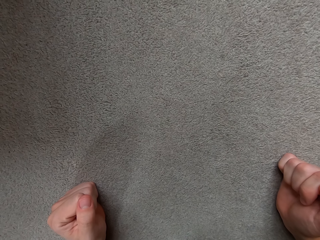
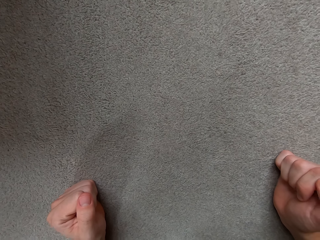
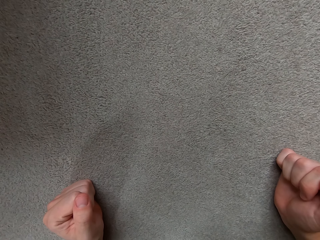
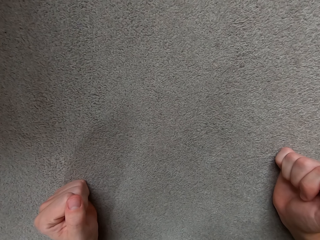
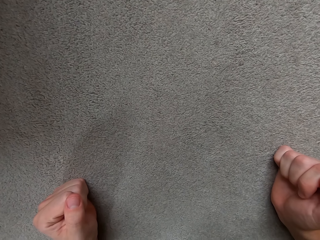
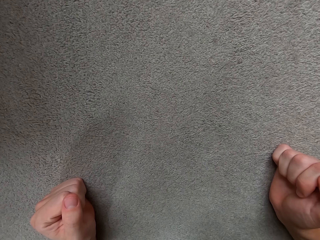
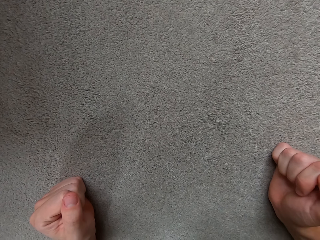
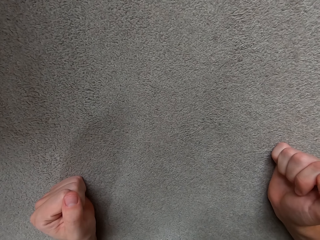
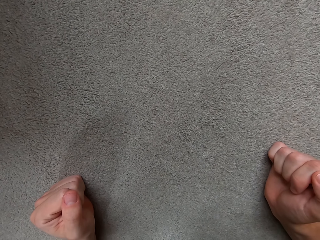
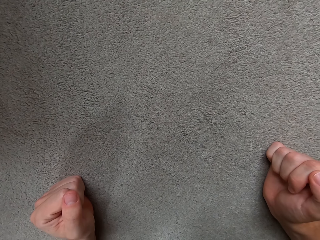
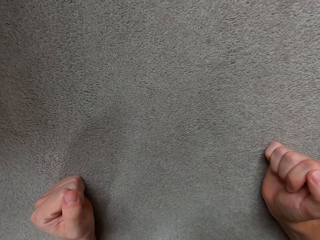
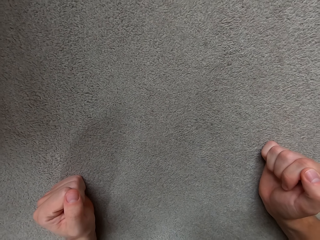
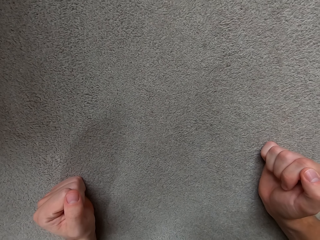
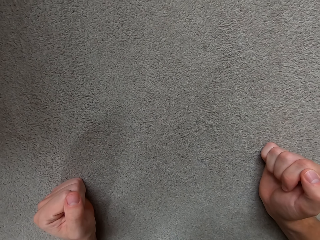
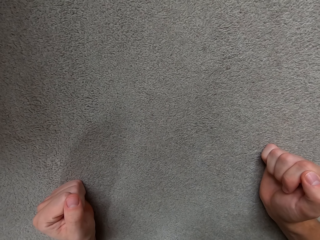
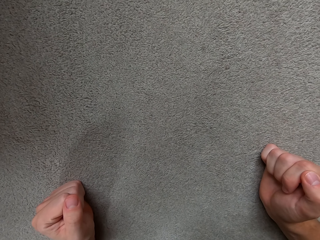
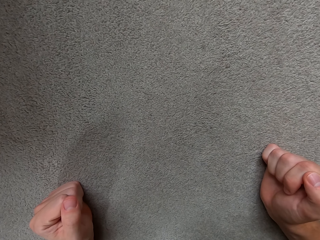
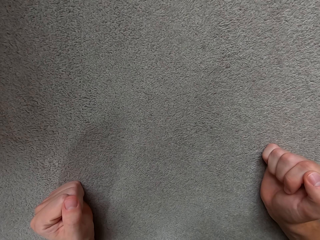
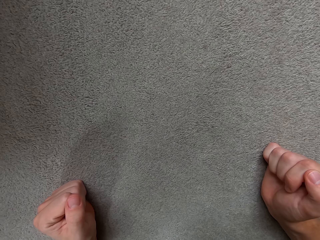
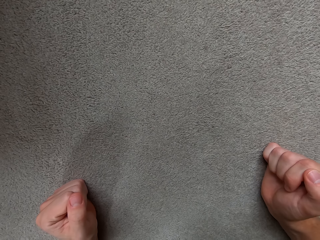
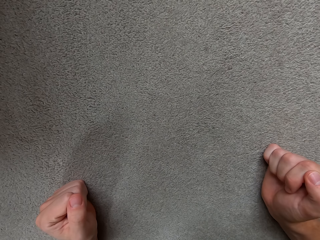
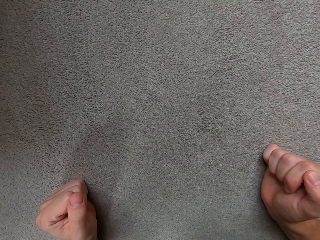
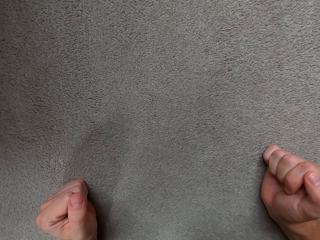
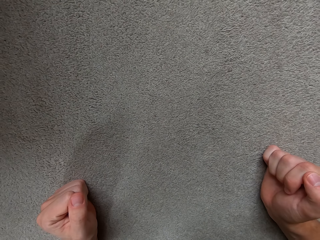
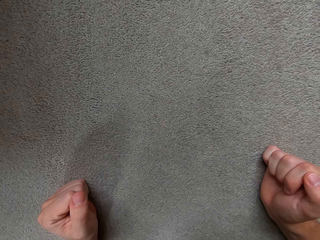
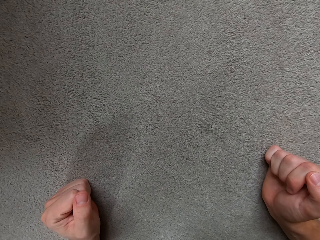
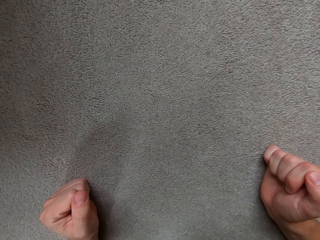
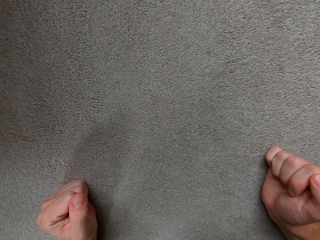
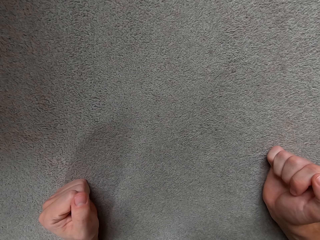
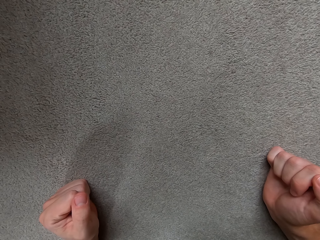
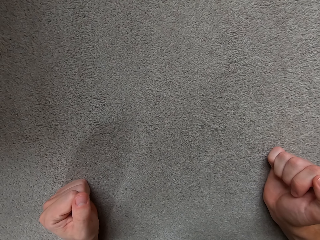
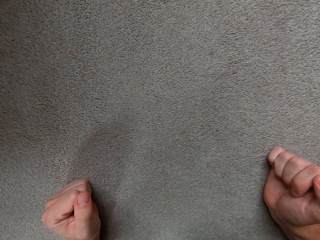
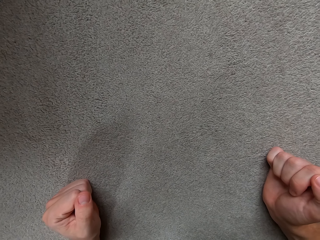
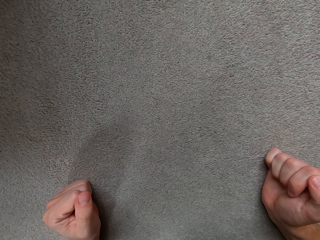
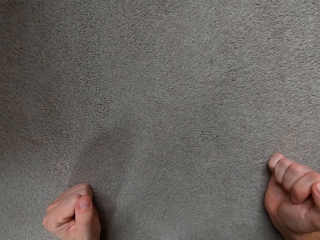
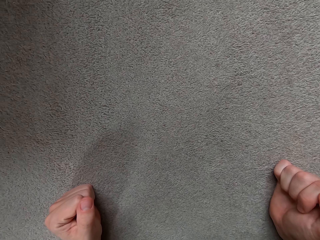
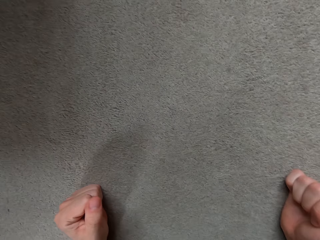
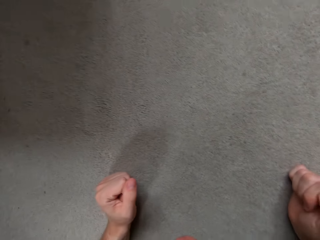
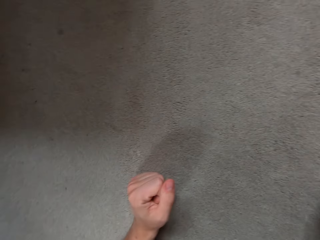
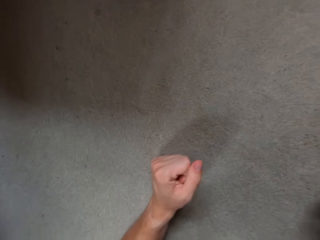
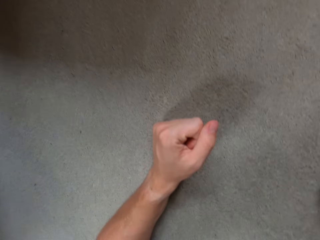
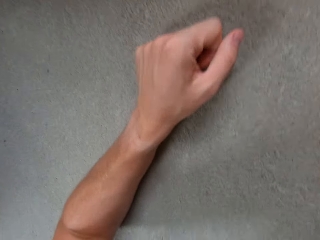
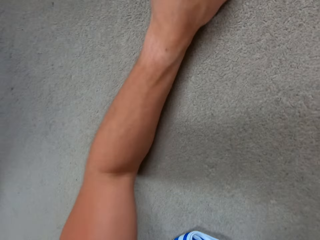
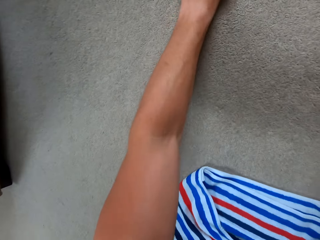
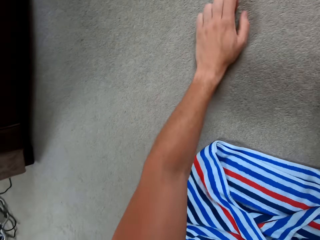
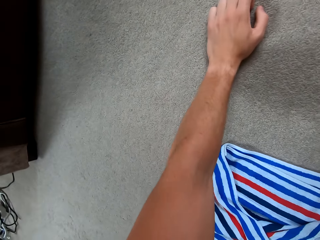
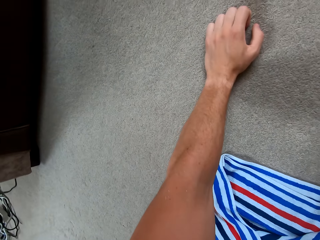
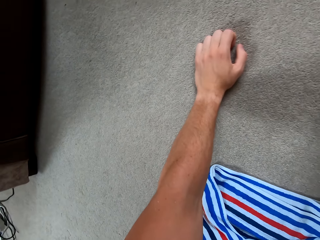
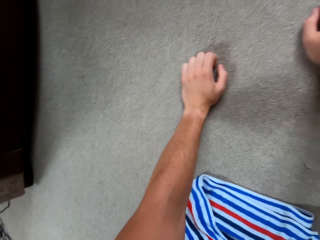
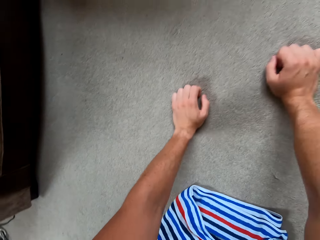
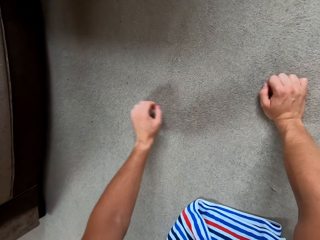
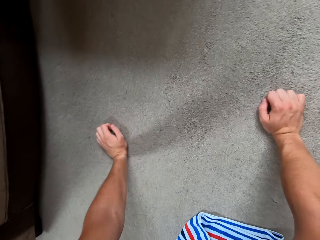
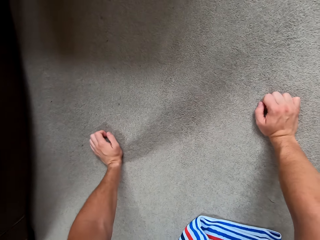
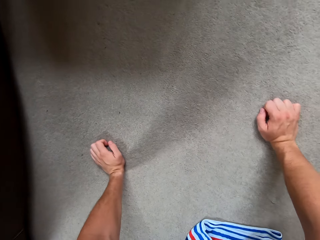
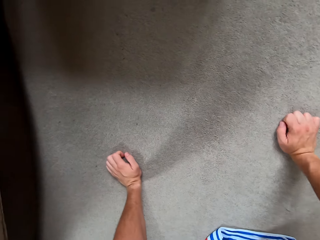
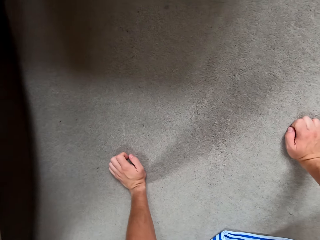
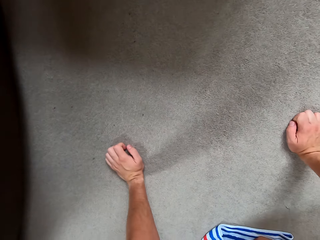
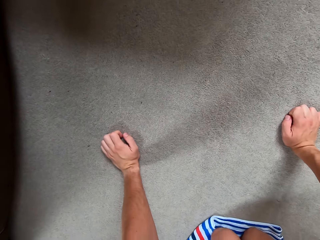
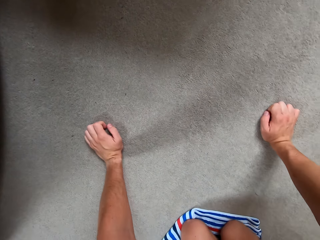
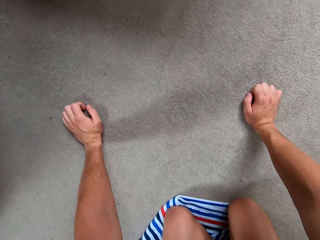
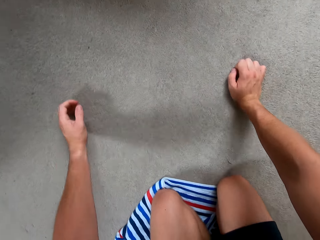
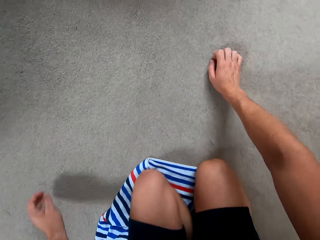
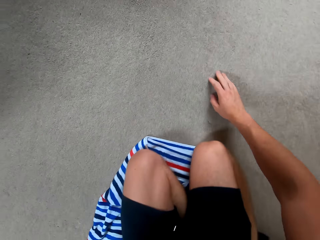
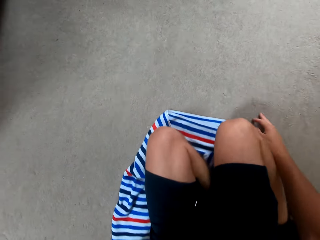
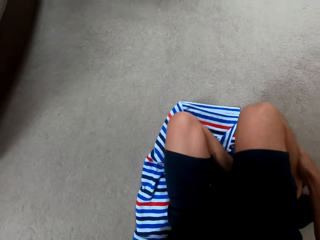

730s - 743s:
The camera wearer moves.

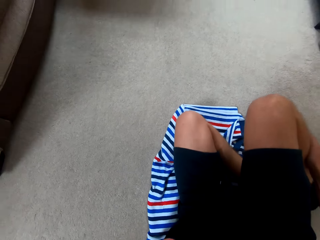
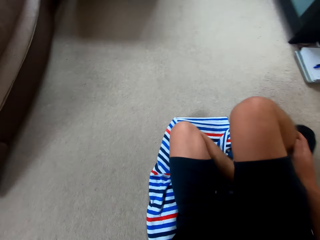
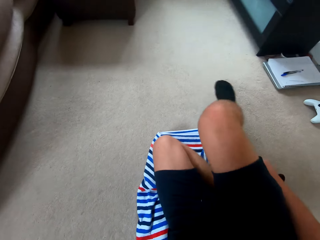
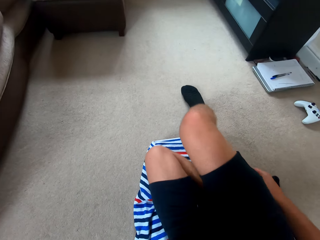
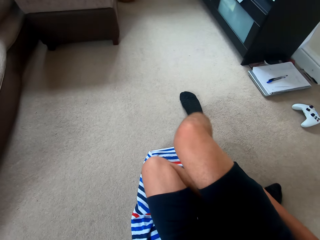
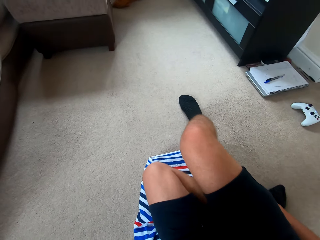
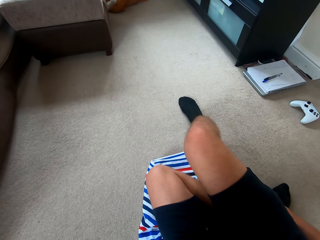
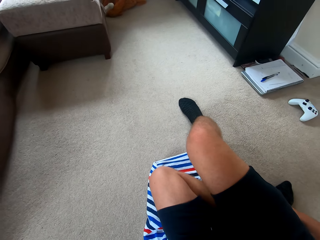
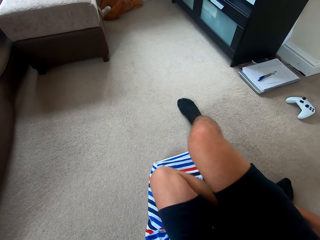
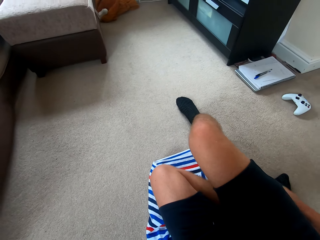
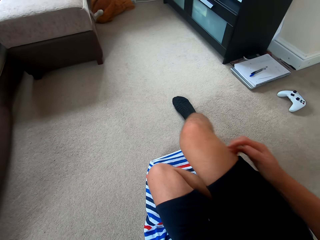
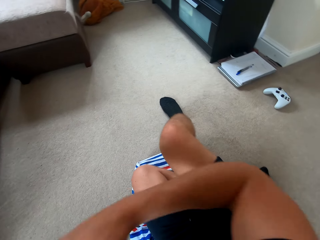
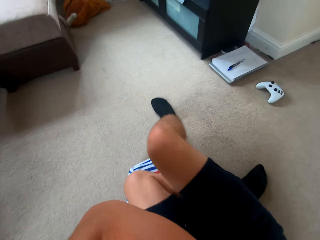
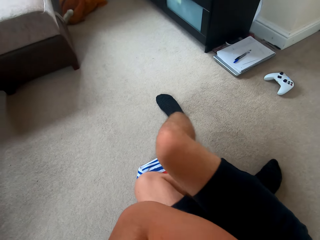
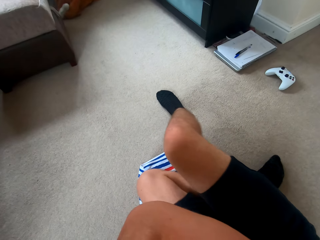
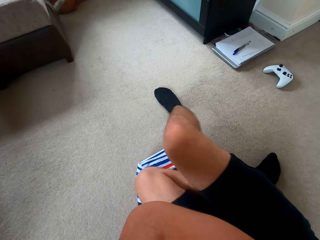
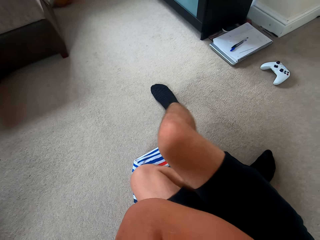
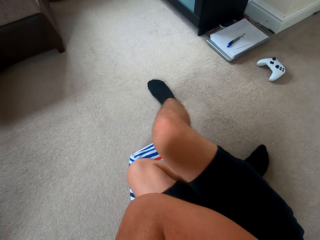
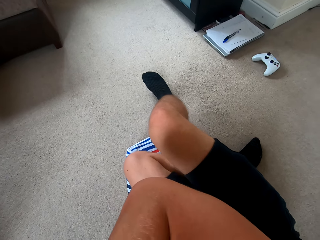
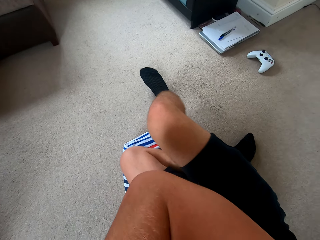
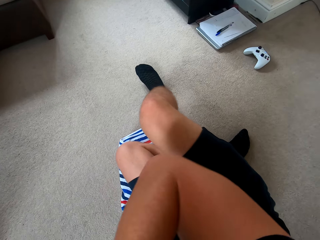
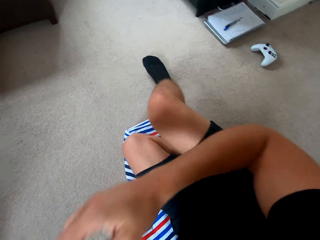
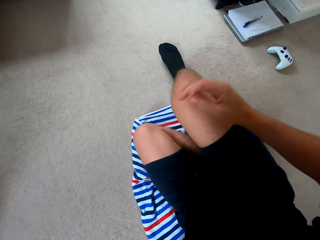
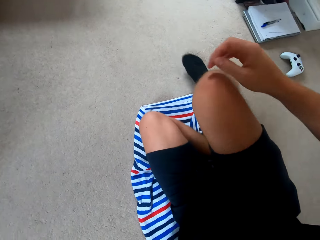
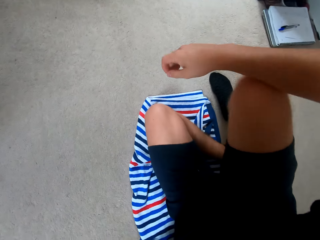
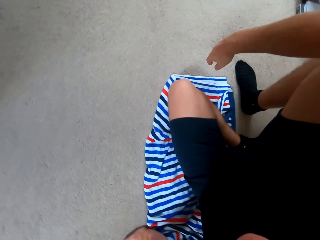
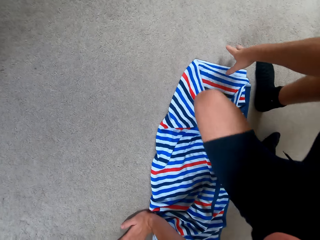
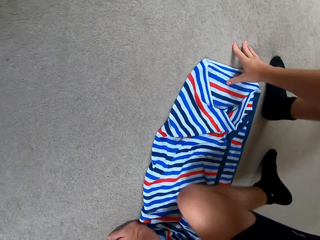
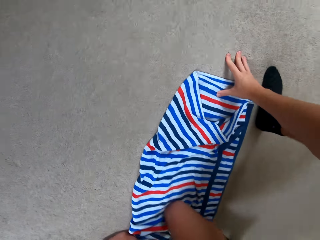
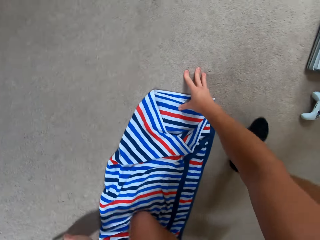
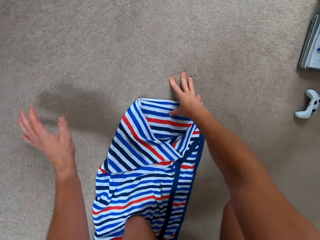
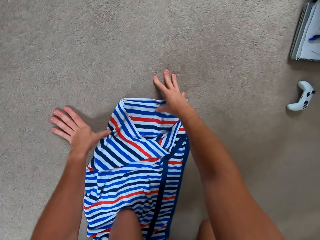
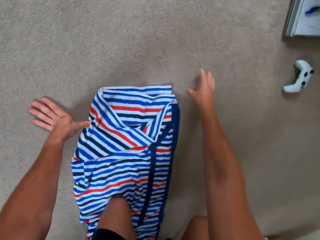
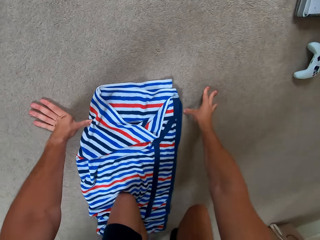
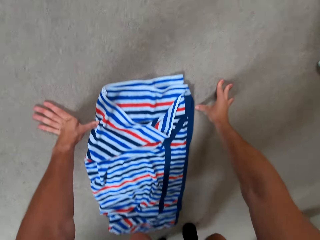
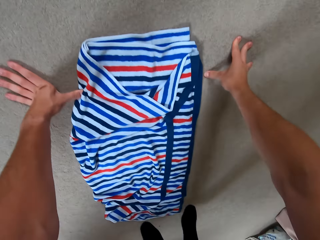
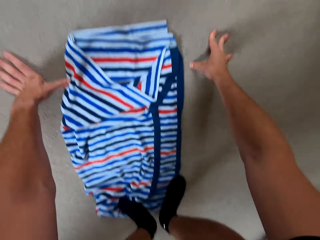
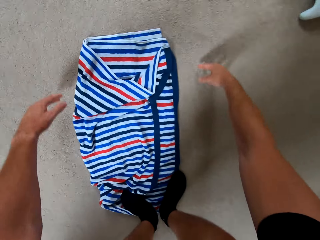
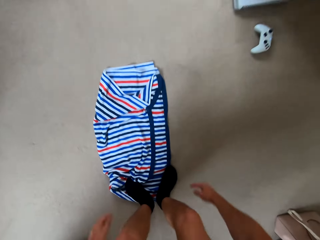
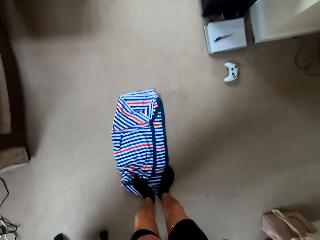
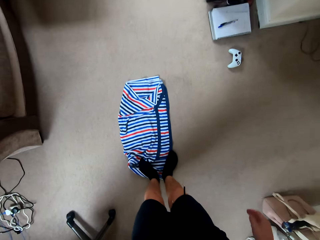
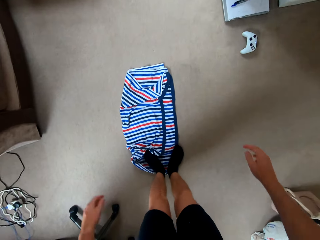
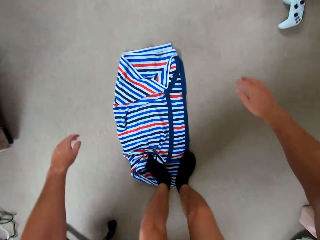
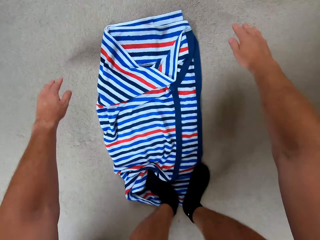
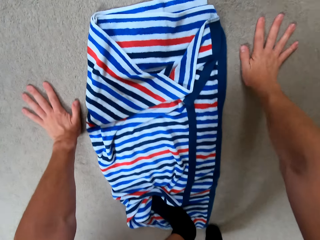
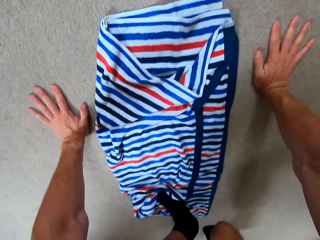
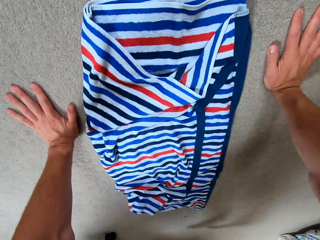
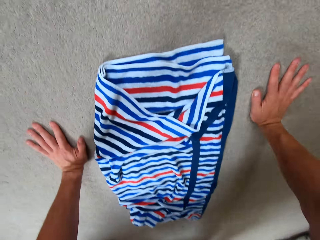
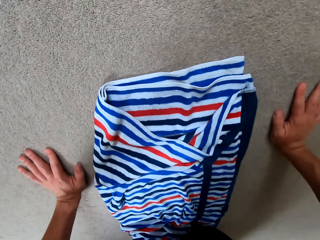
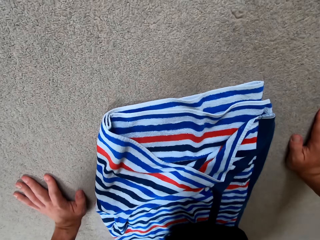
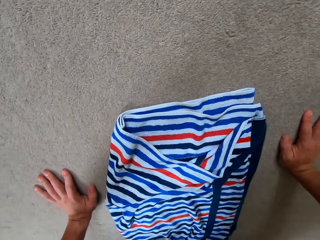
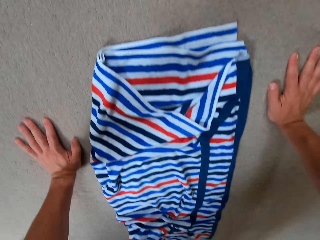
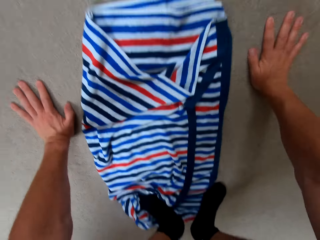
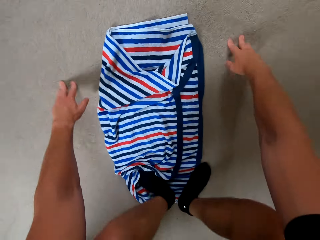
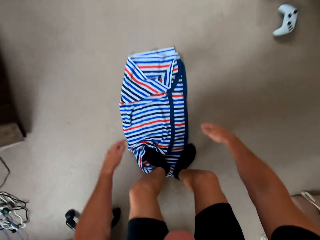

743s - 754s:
The camera wearer changes his position on the floor. He does the stand-ups.
